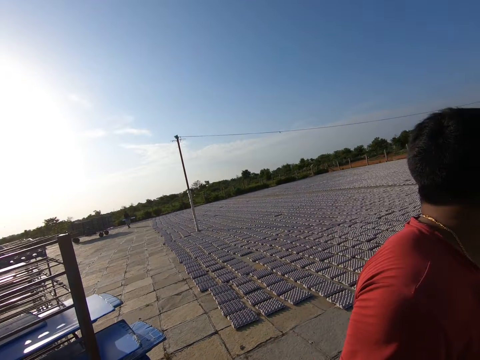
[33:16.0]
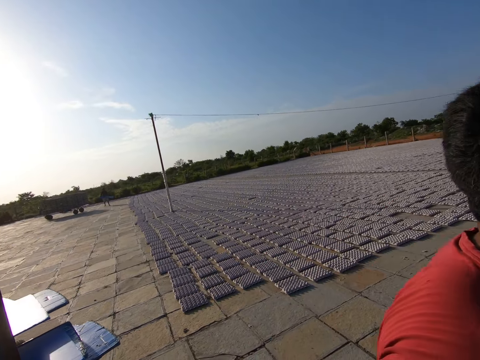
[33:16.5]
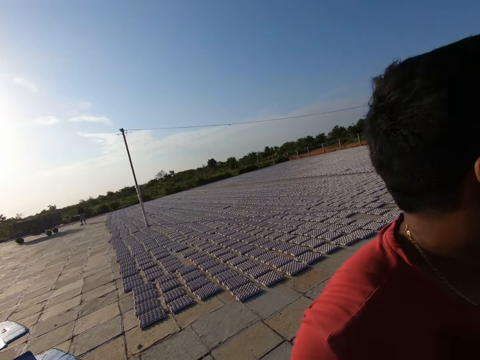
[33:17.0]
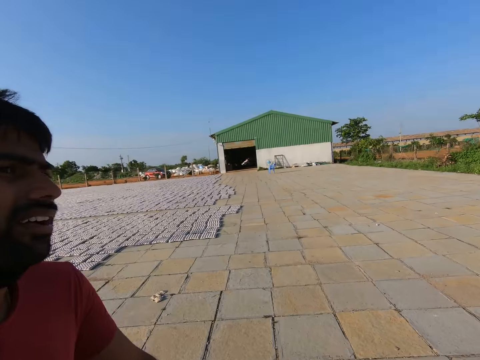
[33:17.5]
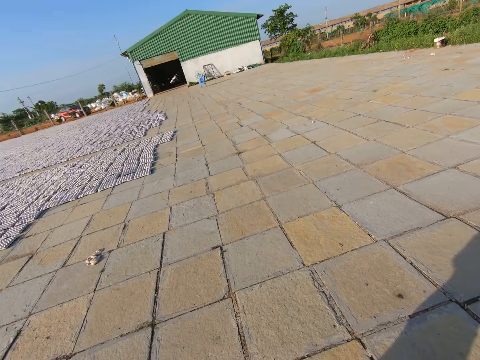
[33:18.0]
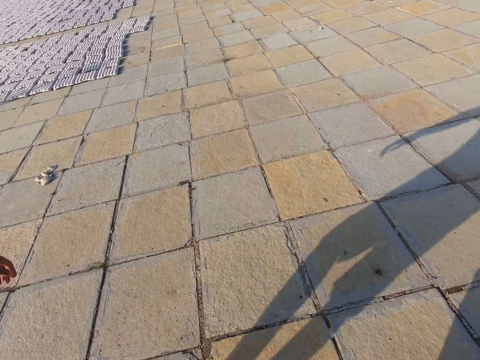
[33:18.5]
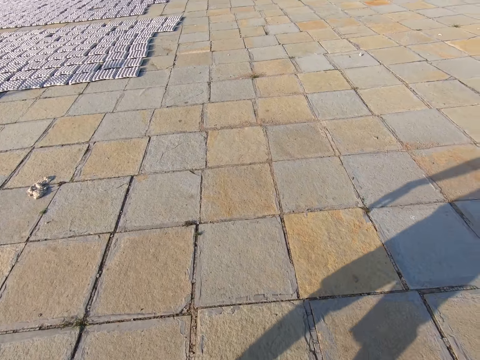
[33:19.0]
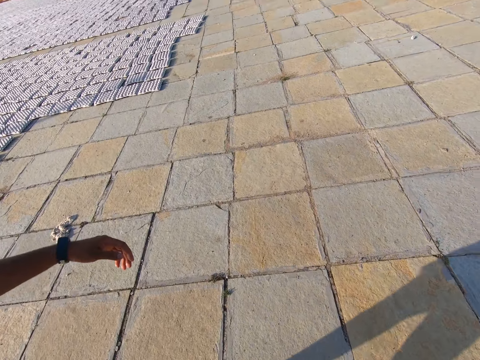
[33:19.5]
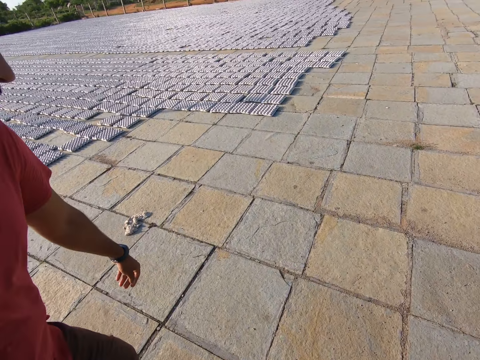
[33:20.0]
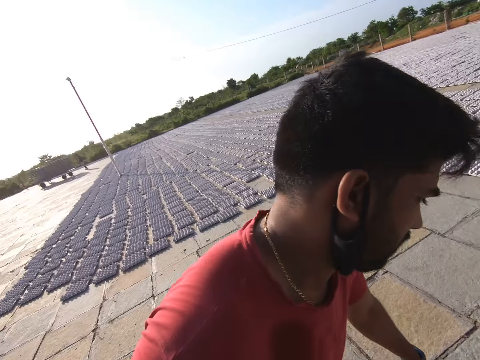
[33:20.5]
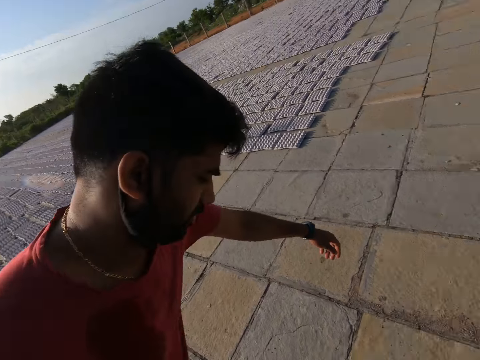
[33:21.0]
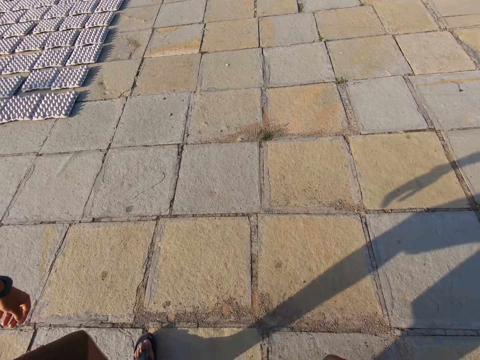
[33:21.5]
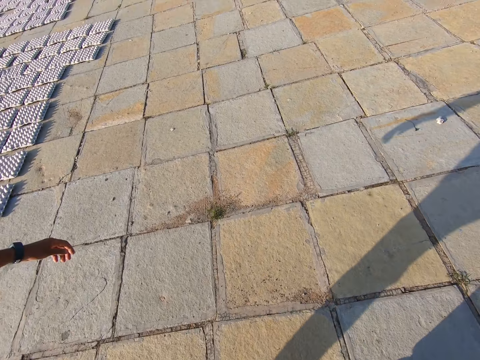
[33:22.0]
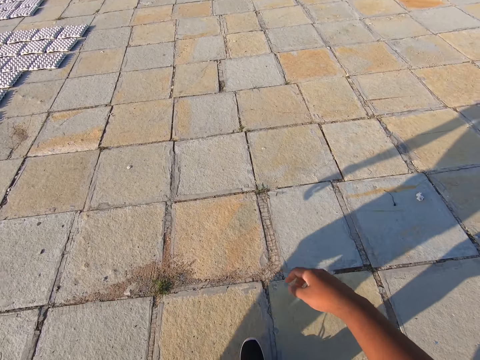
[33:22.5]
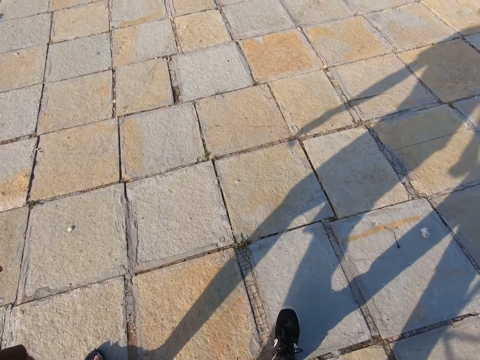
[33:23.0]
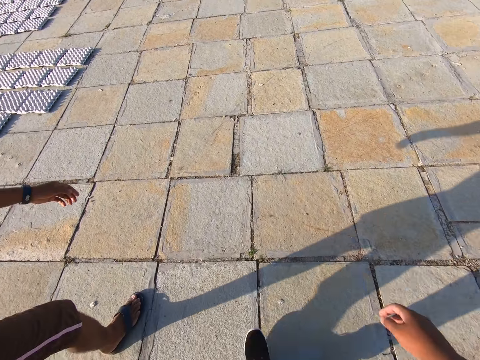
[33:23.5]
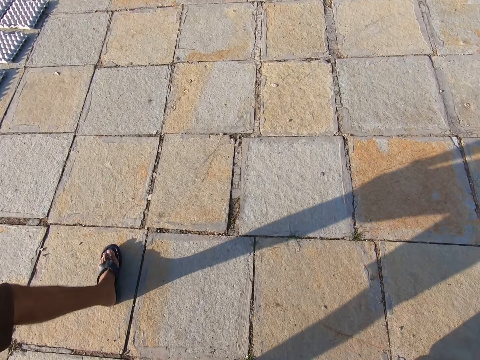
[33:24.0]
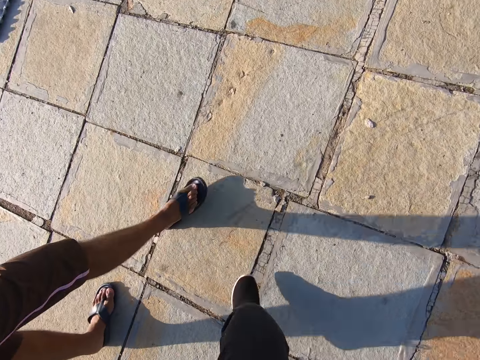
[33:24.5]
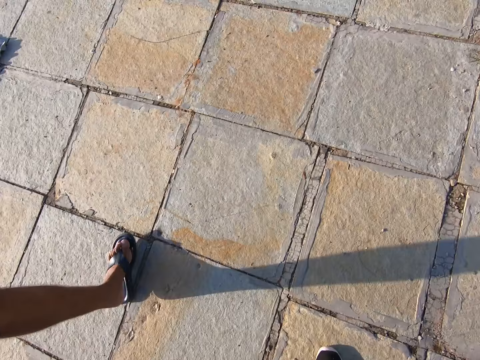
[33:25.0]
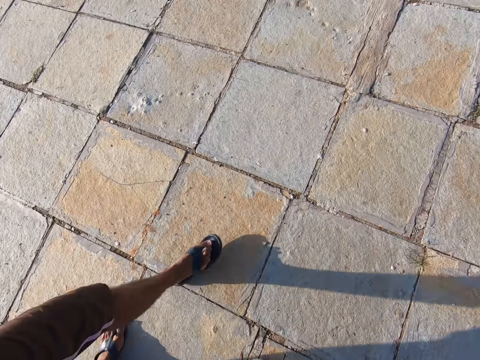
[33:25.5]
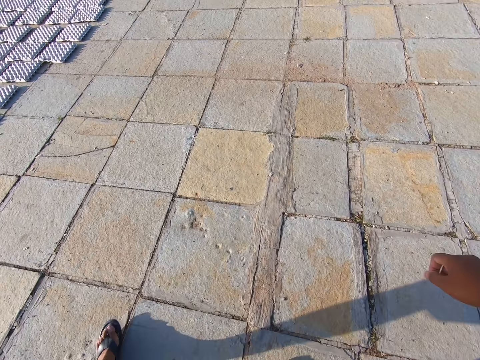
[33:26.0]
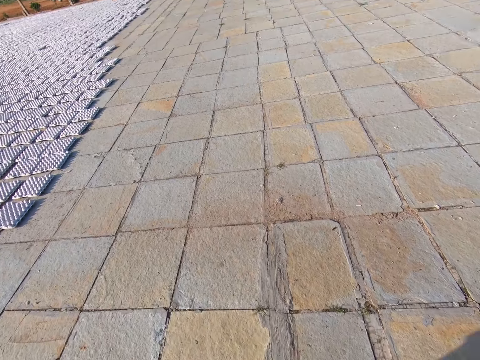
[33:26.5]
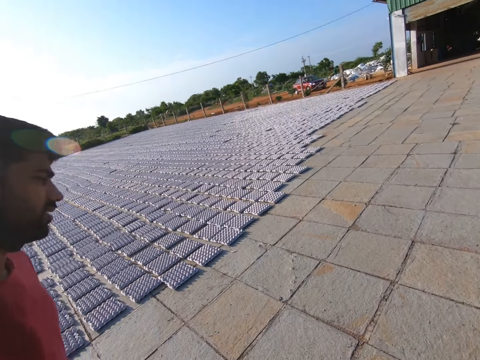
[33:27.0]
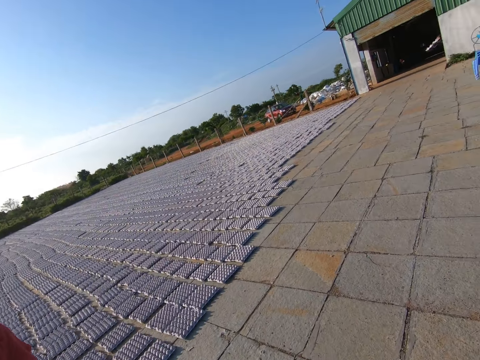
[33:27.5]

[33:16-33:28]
A person looks around. The camera wearer looks around.

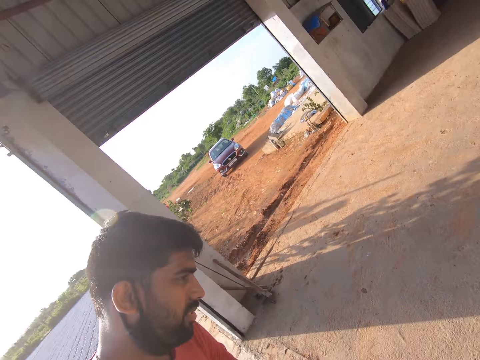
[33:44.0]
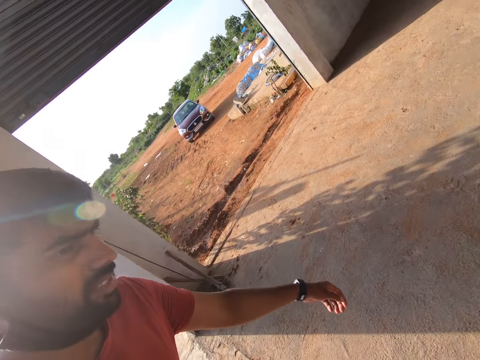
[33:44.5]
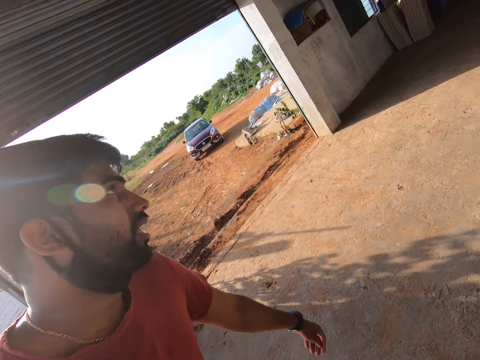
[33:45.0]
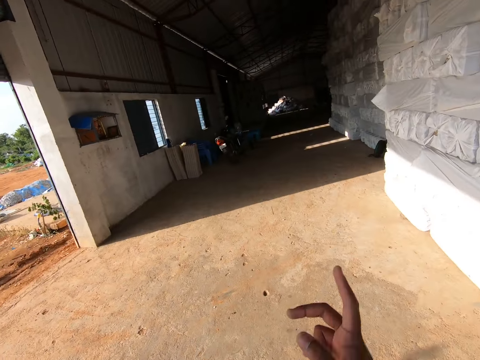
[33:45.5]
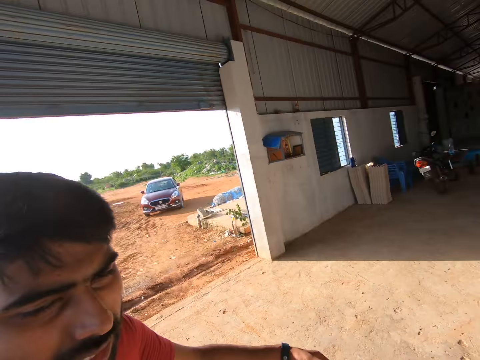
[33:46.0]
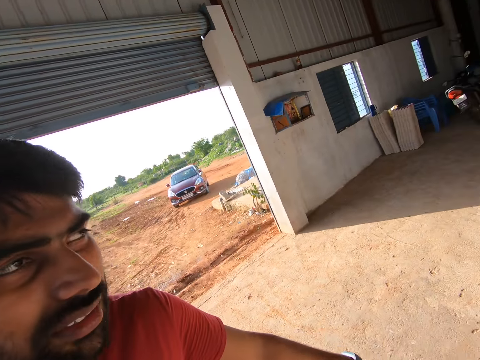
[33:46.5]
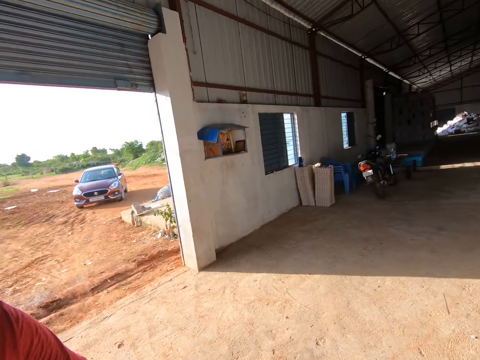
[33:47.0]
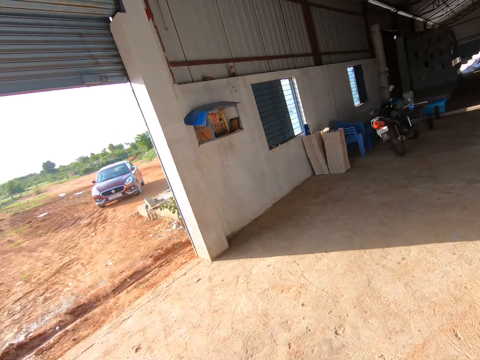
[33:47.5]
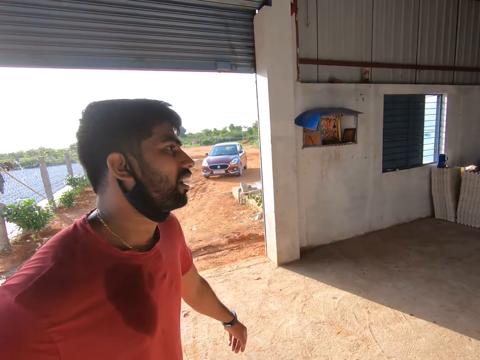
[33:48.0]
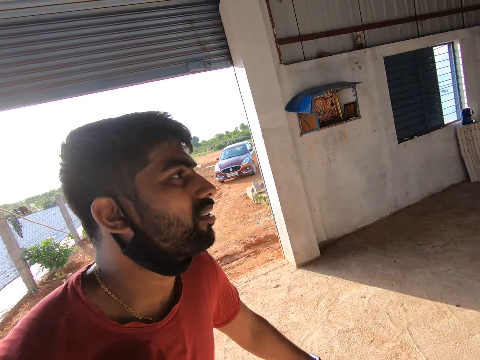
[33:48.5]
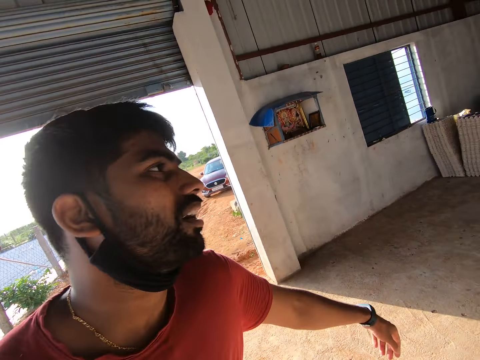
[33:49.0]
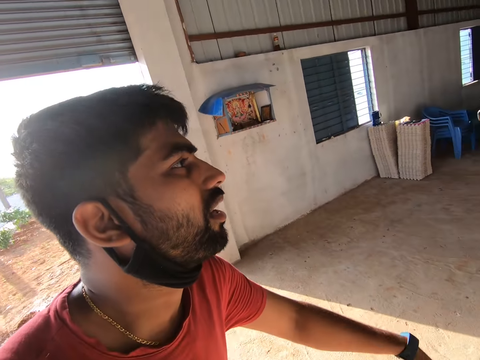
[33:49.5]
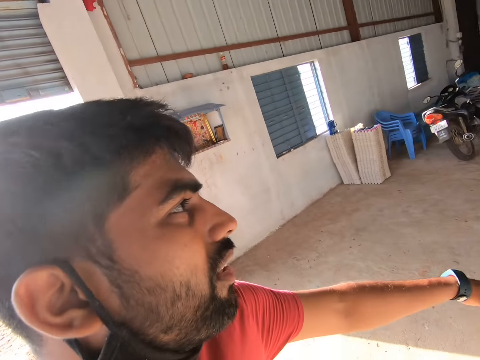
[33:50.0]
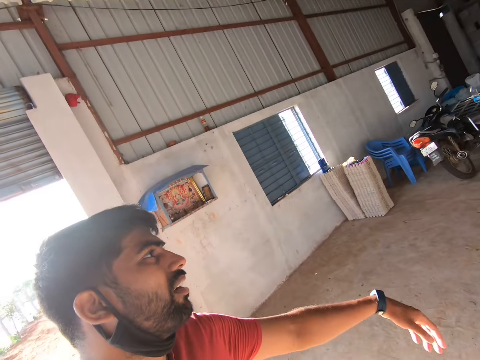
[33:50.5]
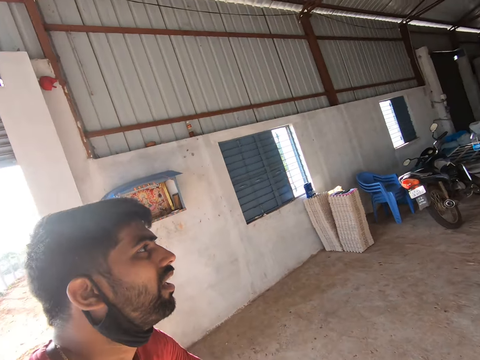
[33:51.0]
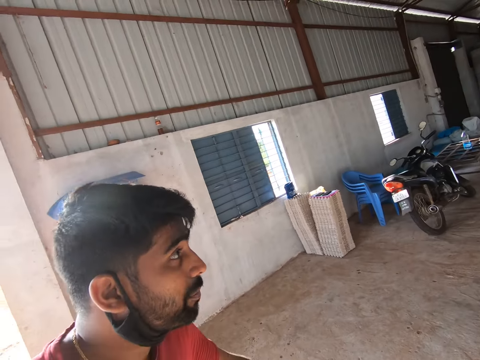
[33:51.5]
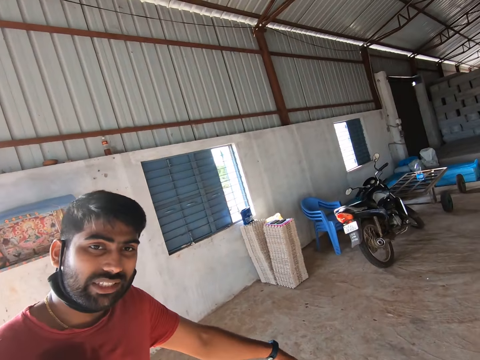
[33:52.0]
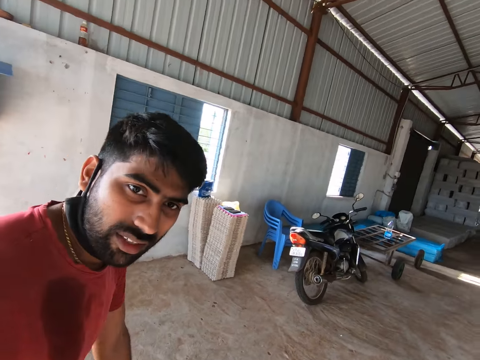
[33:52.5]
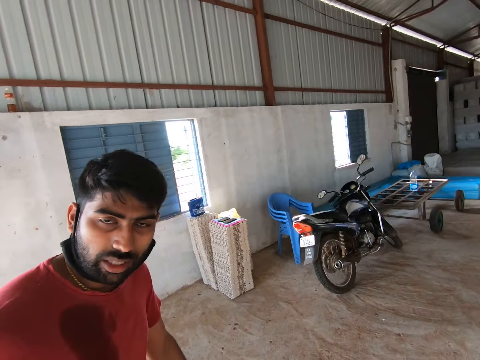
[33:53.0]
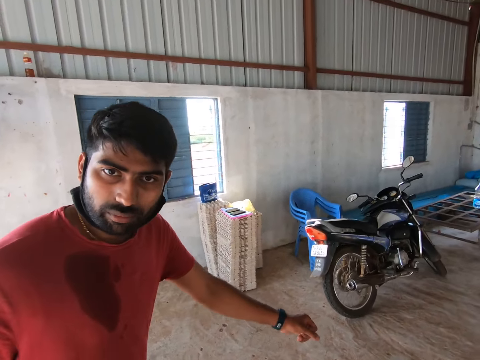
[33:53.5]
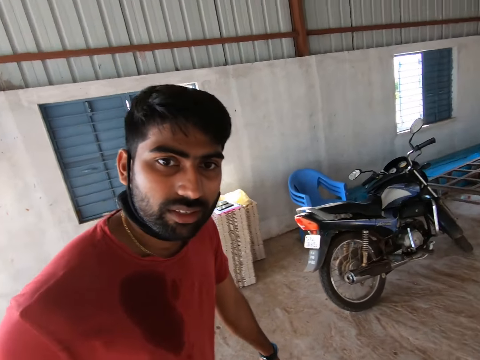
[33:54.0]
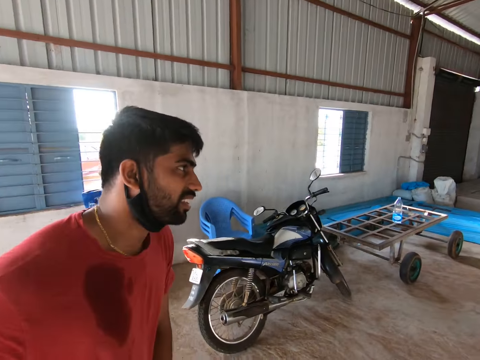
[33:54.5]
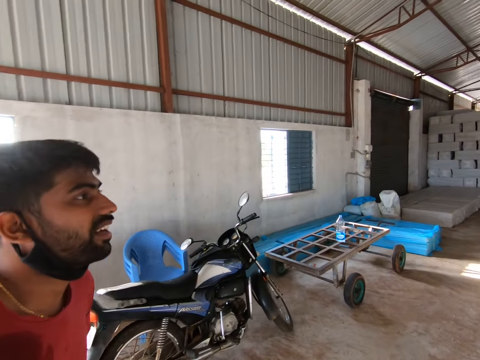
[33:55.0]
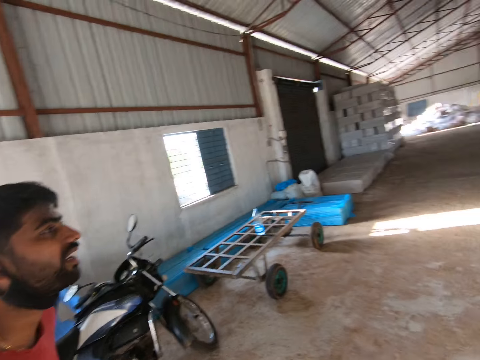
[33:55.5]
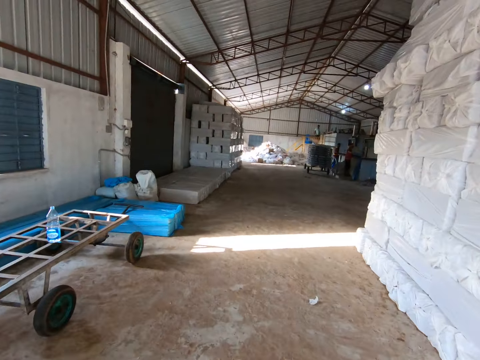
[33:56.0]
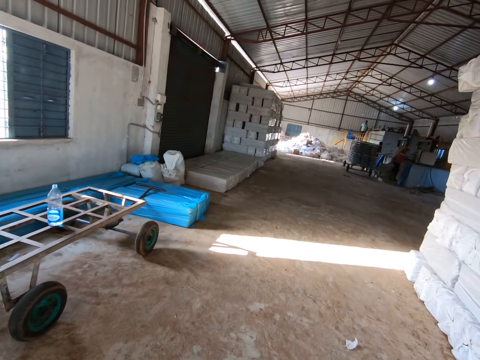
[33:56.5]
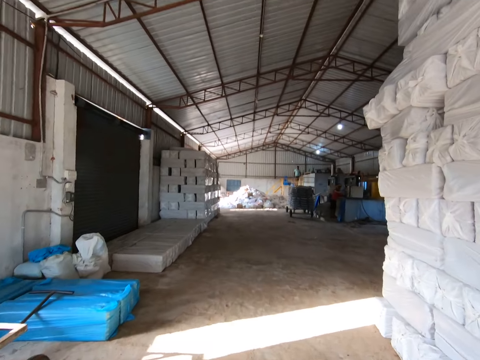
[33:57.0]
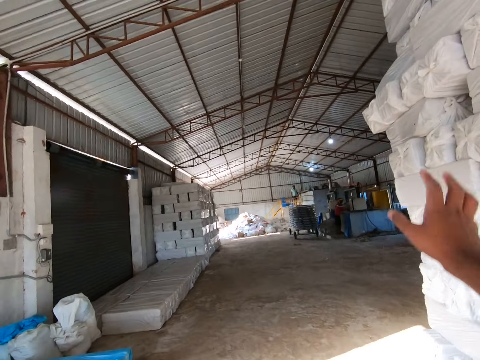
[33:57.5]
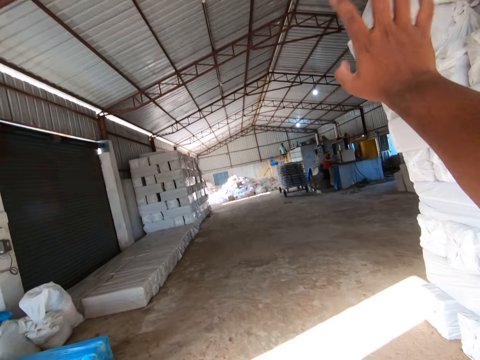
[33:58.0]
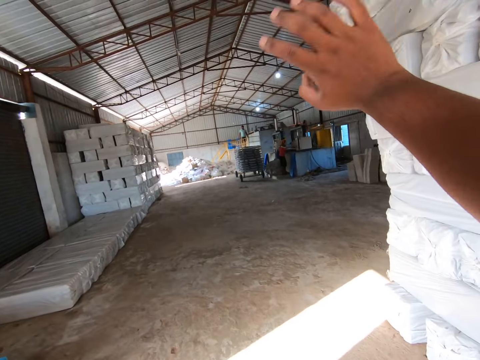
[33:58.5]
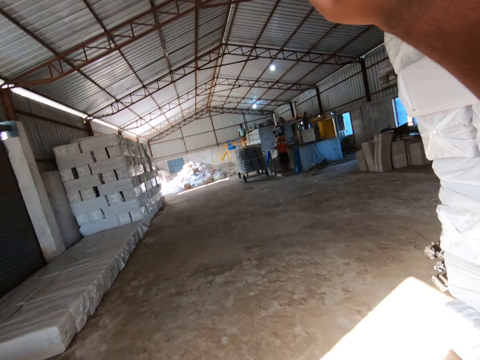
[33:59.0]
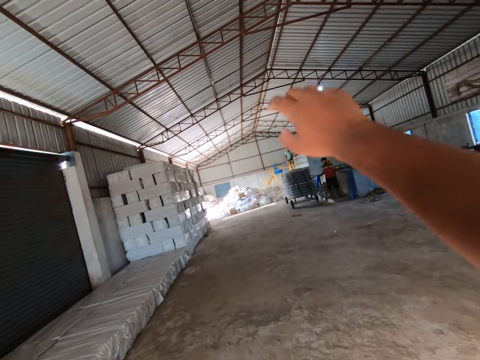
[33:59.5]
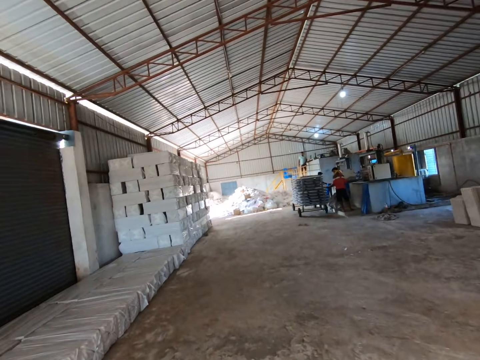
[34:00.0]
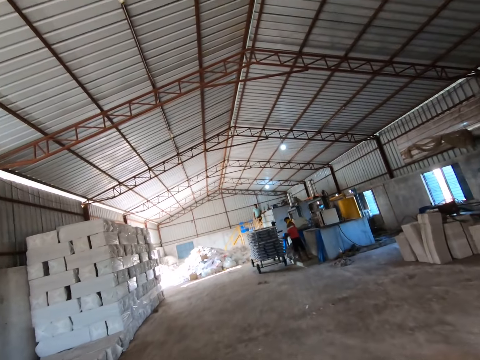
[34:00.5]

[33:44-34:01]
The camera wearer points forward with his right hand. He walks into a factory with a man. He waves his right hand.
